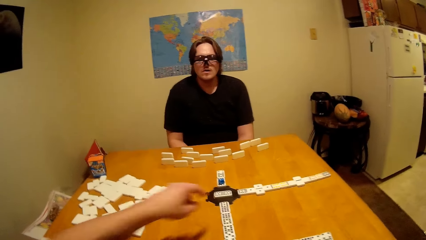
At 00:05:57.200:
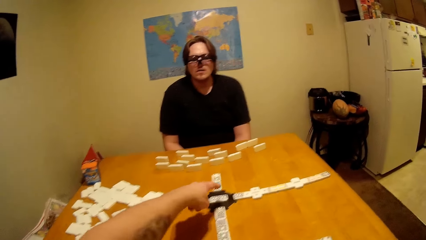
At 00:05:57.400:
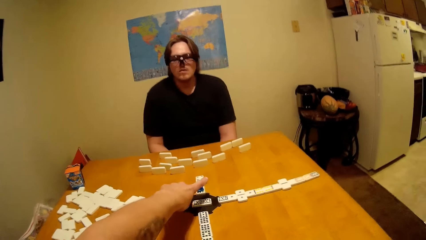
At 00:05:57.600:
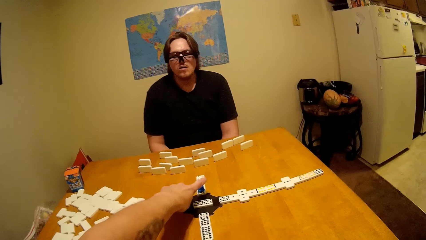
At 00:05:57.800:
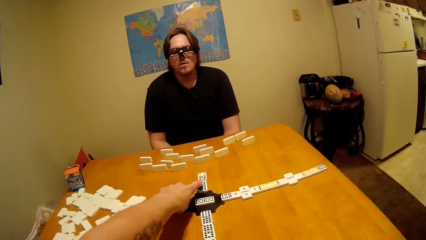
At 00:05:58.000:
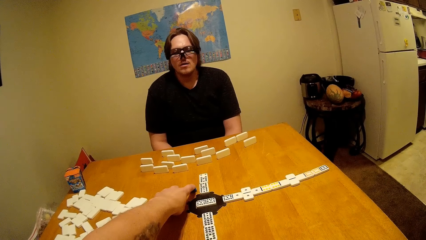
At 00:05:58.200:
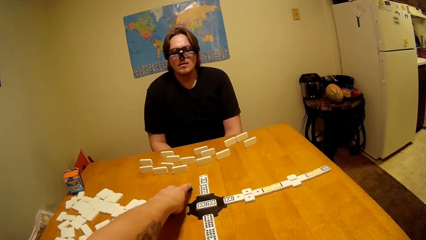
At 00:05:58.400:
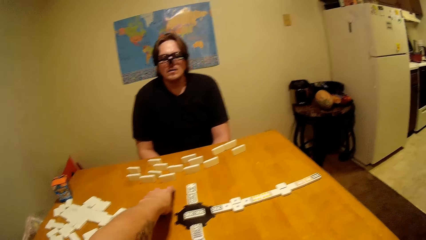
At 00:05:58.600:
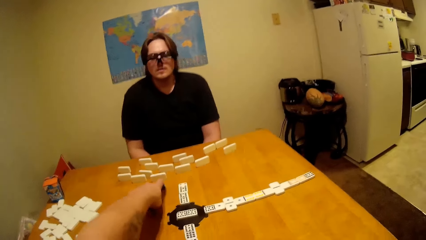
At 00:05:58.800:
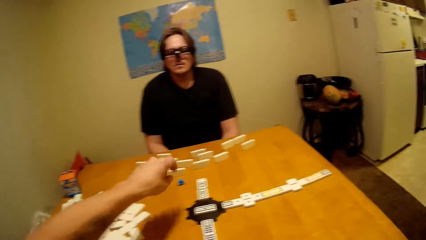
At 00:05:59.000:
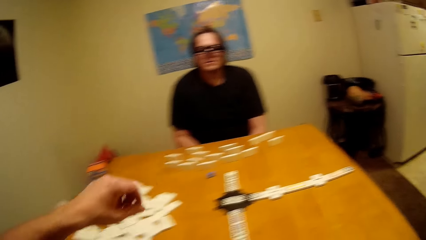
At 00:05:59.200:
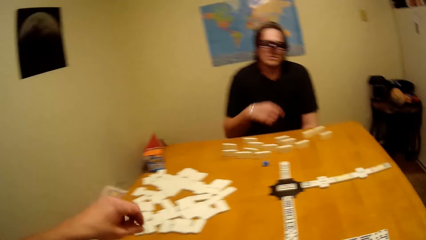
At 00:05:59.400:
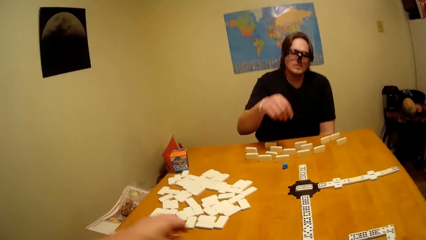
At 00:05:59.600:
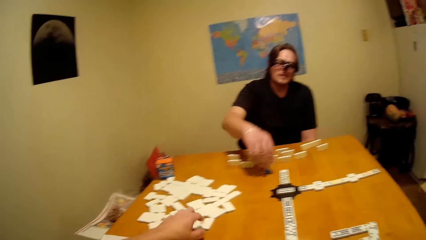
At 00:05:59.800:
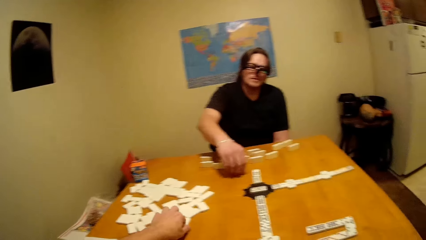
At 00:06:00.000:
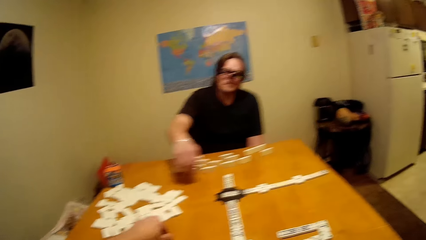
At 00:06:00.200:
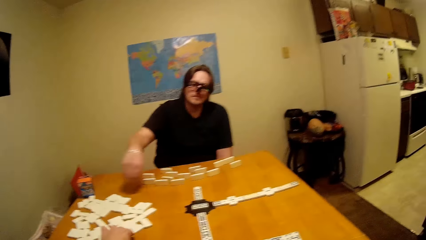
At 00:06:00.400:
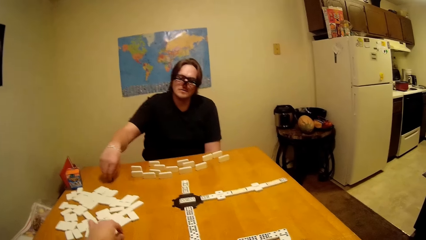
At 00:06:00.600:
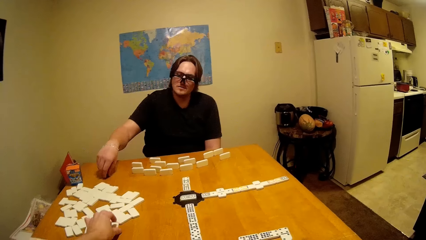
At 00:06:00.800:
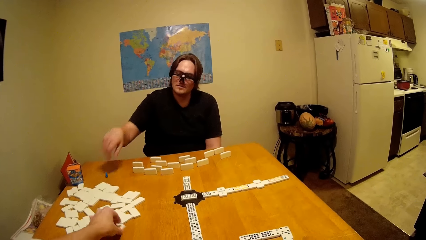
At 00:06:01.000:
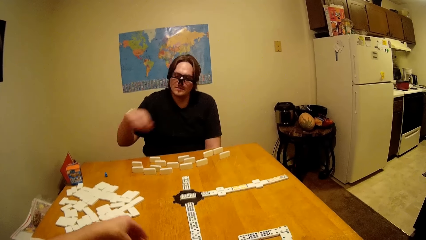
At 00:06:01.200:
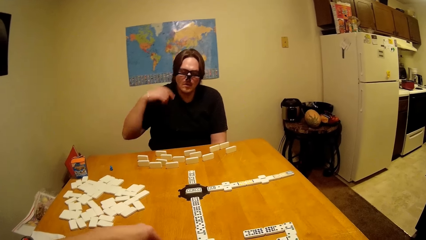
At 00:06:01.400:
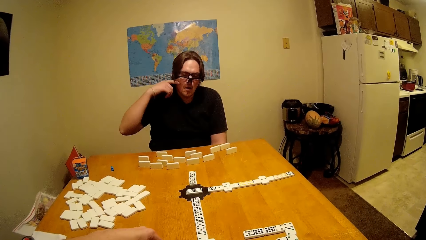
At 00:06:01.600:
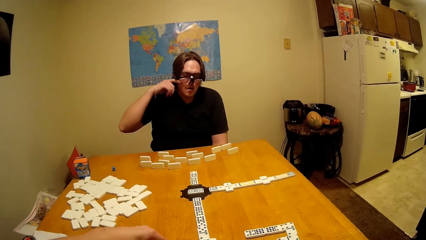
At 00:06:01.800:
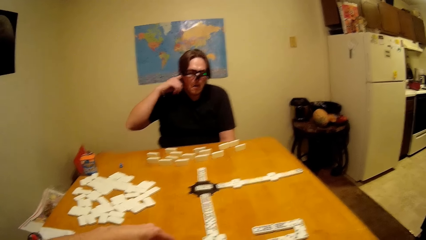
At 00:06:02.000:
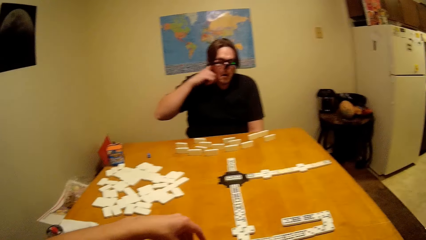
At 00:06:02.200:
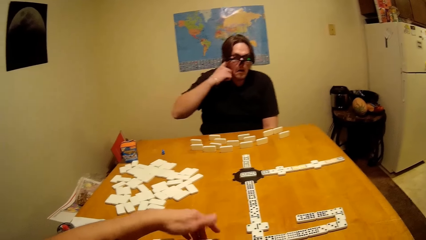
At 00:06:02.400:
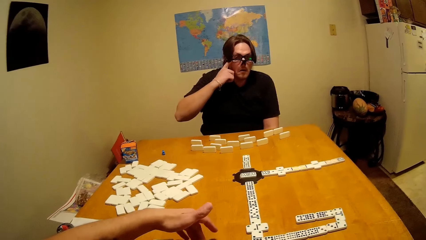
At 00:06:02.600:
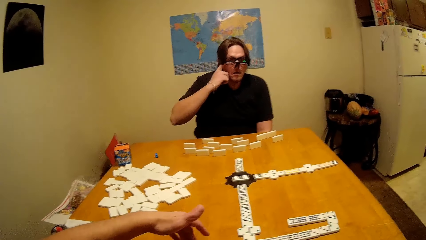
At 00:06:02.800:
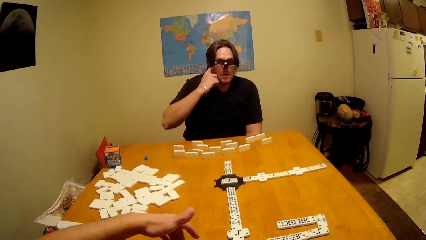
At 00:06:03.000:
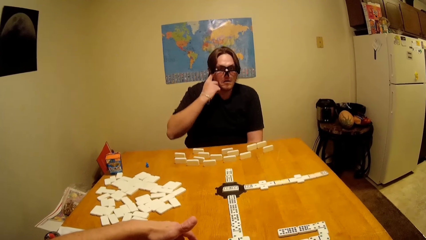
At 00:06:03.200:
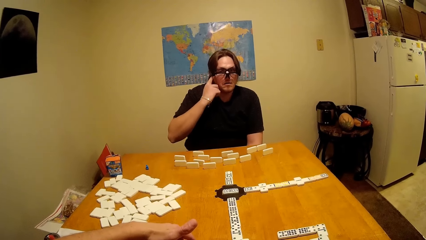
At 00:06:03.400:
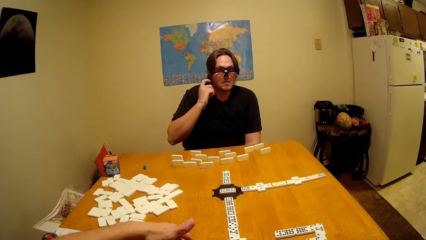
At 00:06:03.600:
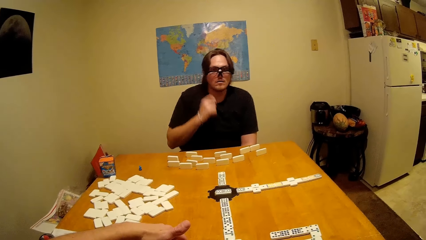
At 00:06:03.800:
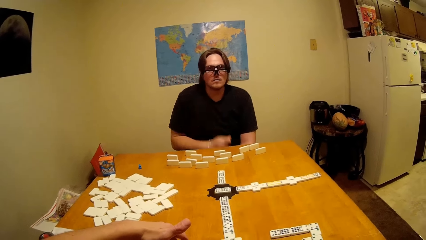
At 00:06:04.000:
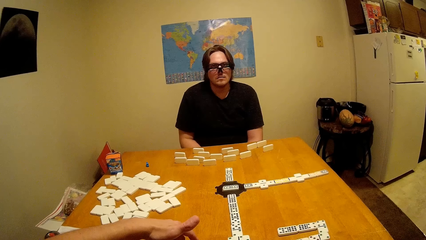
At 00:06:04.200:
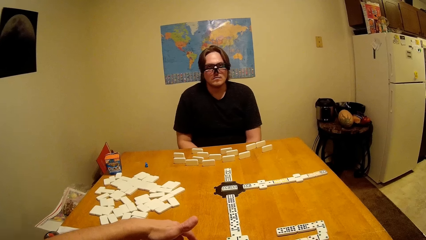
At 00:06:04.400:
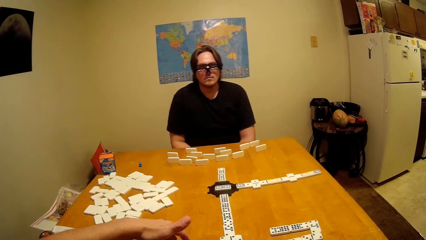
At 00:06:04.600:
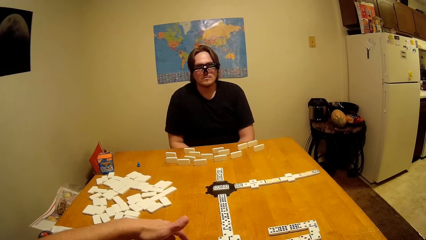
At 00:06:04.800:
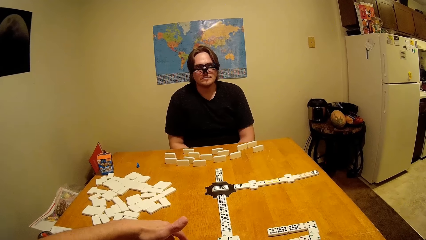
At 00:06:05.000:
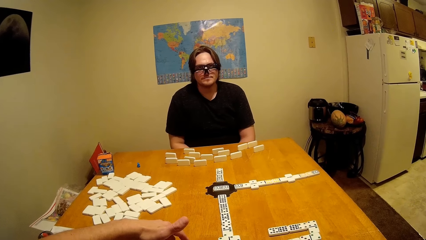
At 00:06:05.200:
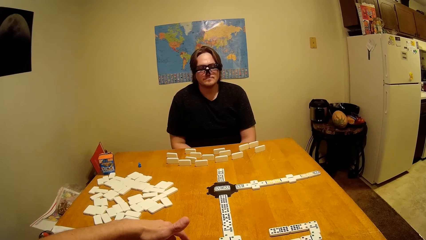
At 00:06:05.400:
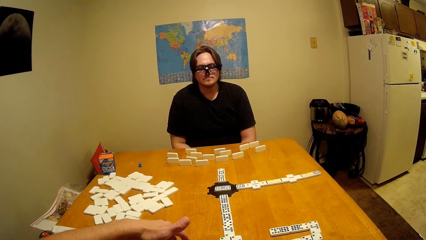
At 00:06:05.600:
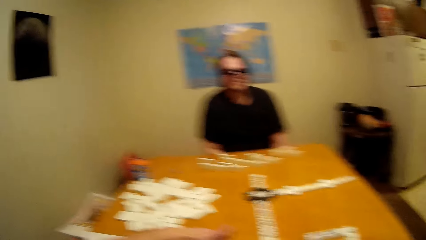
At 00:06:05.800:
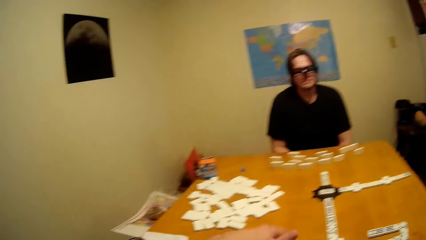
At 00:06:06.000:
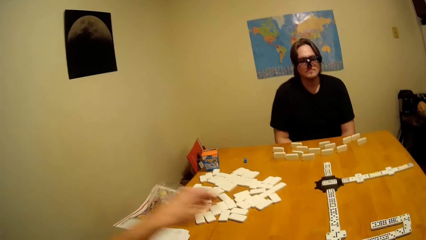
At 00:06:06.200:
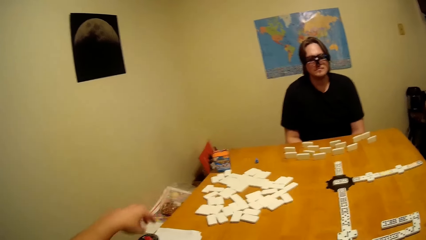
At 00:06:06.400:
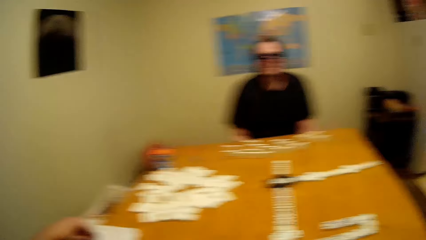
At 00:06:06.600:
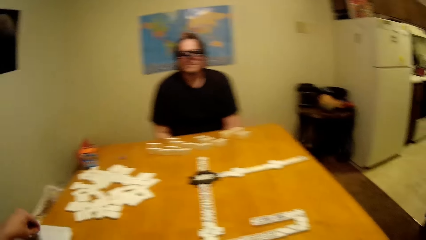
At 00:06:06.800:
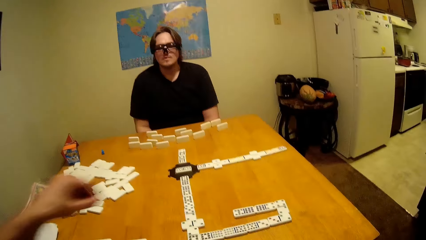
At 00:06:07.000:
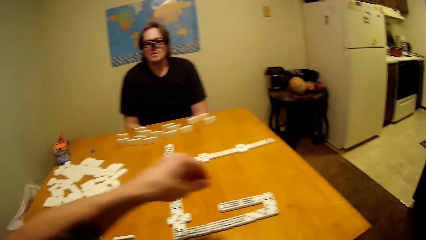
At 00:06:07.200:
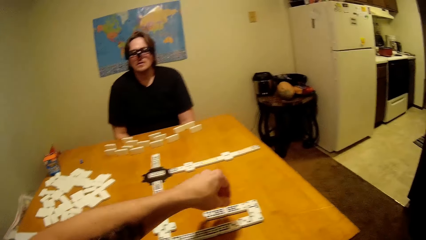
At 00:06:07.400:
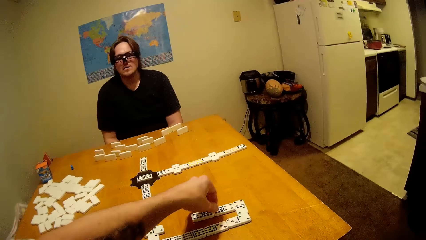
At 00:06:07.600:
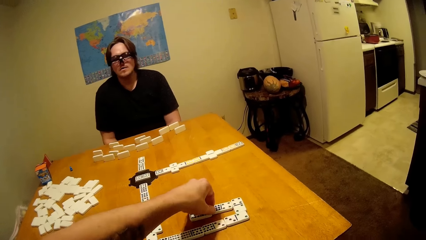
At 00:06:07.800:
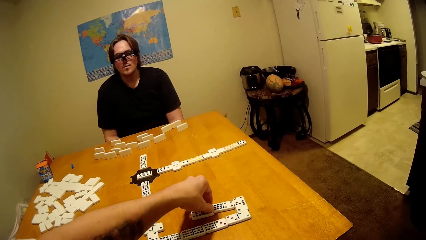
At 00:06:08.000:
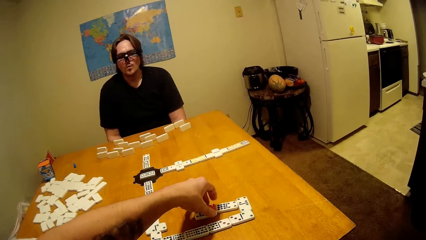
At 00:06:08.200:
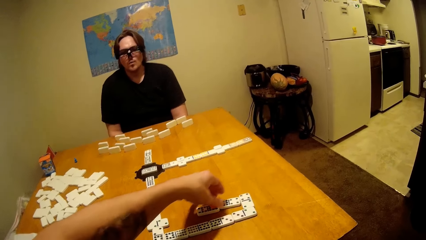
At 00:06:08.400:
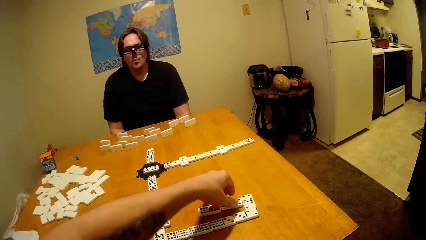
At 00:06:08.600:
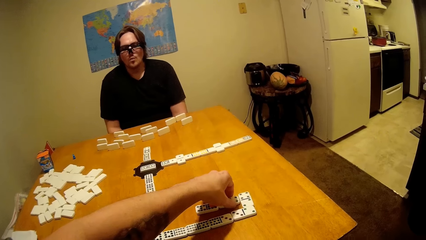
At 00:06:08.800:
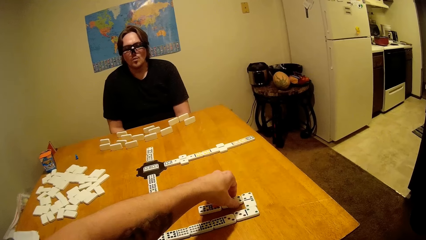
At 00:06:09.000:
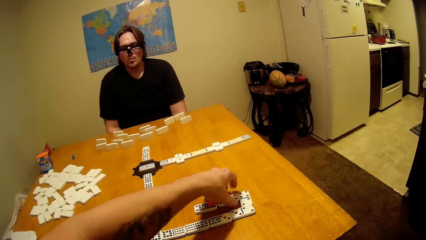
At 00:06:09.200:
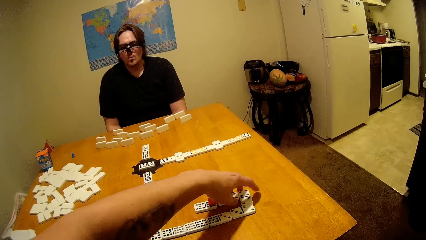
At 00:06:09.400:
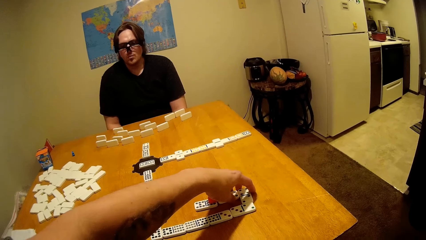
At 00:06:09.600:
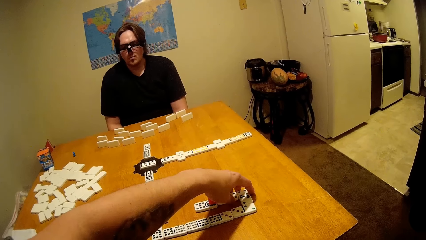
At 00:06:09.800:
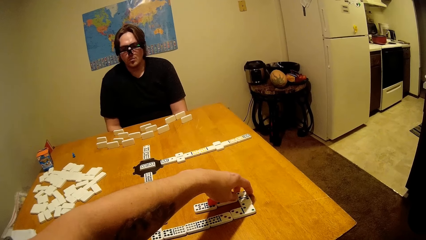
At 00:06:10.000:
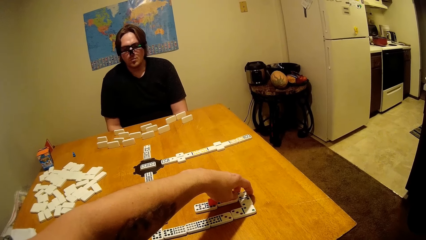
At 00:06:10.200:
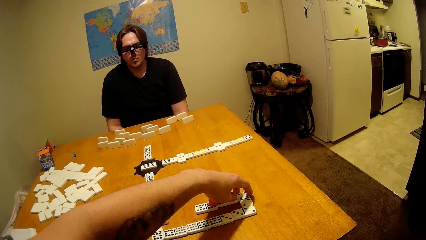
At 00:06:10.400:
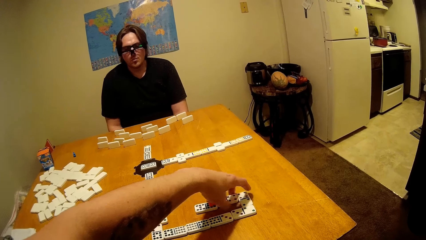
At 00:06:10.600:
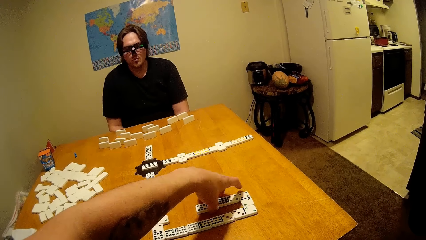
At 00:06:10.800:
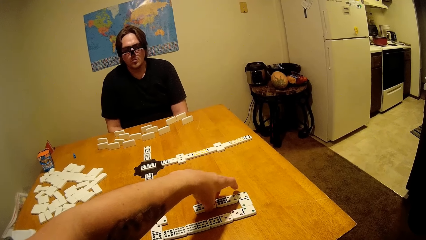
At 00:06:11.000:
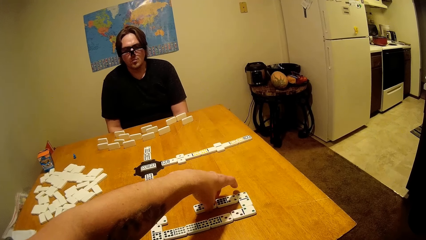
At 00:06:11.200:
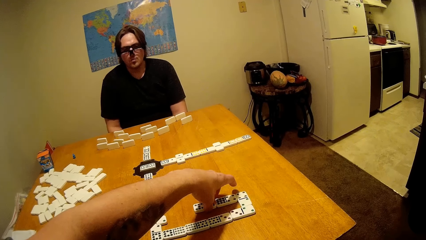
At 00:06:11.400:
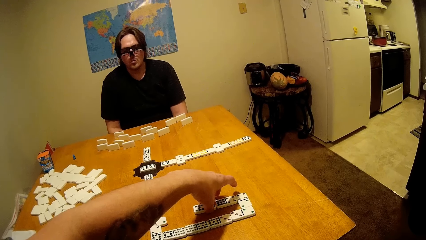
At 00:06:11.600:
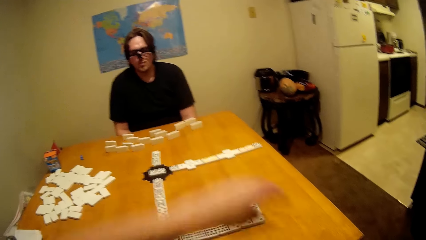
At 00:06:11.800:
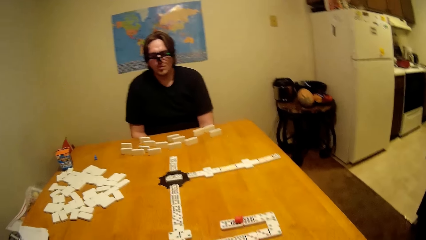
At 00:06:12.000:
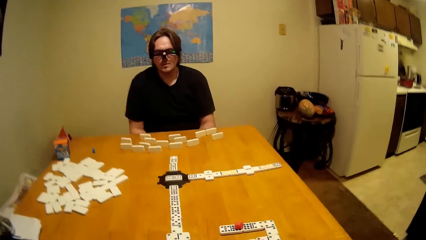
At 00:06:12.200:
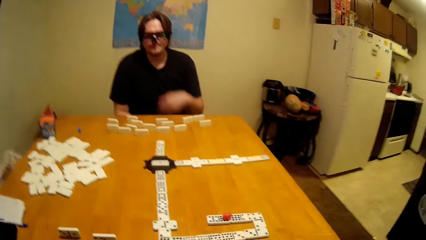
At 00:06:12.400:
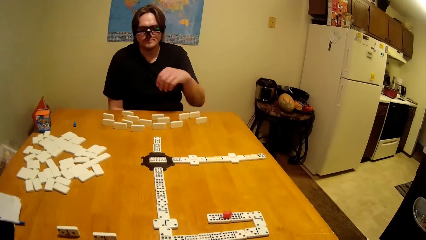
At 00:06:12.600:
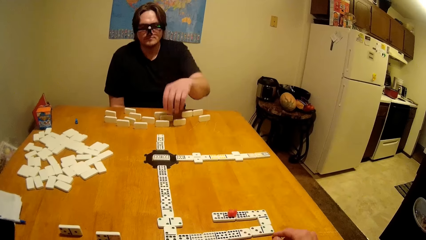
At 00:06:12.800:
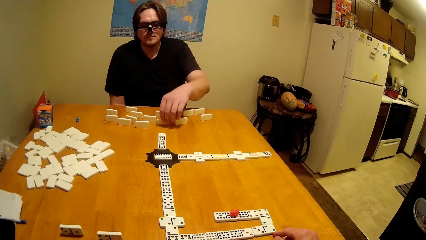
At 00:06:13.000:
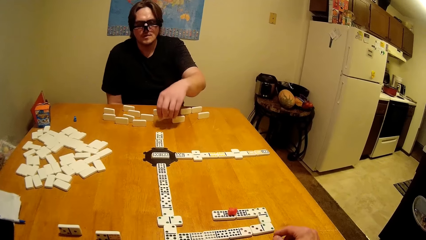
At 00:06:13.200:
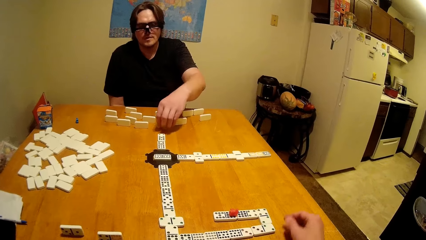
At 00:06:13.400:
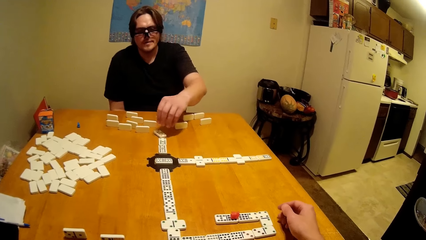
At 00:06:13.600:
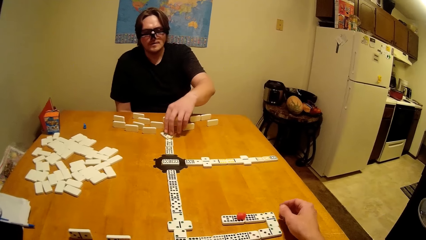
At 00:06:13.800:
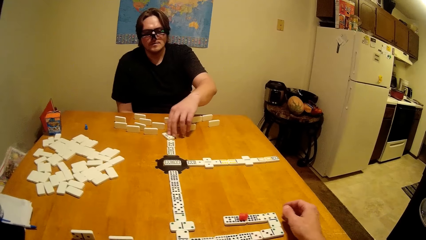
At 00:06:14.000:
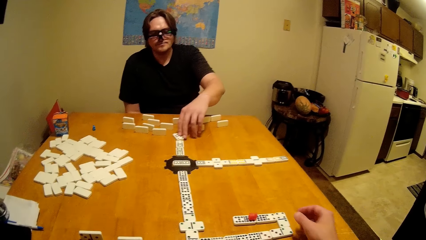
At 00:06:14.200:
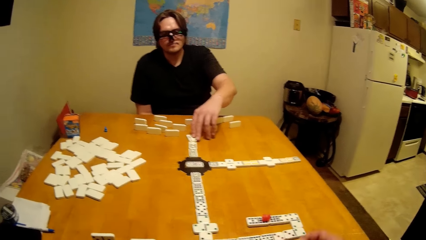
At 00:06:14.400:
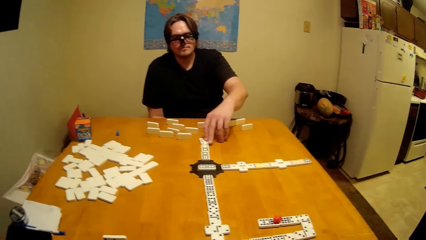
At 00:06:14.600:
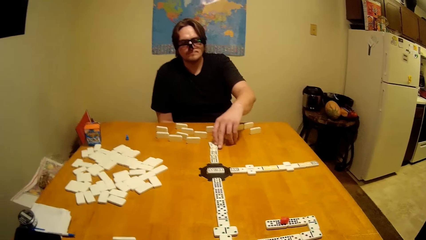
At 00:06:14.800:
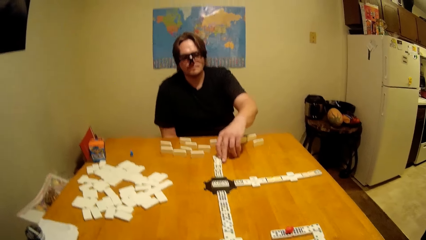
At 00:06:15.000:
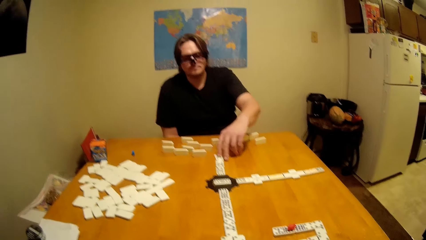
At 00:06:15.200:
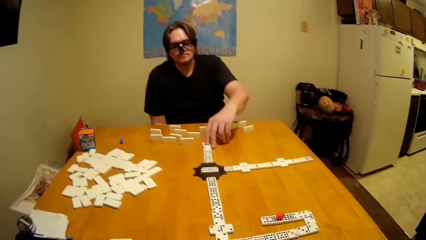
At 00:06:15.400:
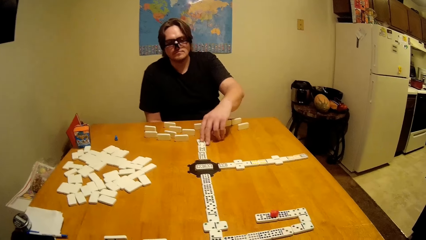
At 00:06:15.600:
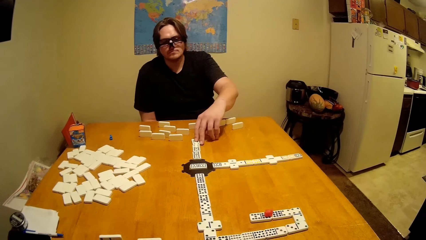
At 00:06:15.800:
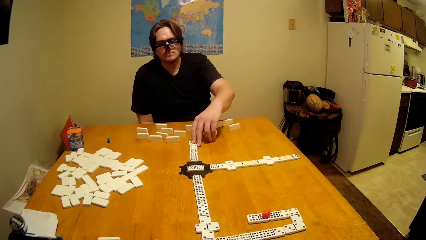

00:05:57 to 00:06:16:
The camera wearer moves a dice on the table. A man moves the dice on the table. The camera wearer picks the dice on the table. The man places the dice on the table and moves the dice on the table. The man touches his eyes with his right hand. The camera wearer moves a hand on the table. They pick the dice on the table, arrange the dice on the table, and adjust the dice on the table. The man picks the dice on the table and places the dice on the table.
